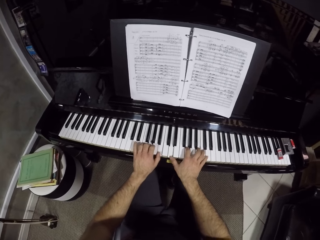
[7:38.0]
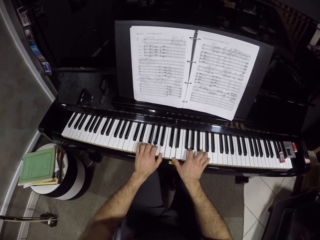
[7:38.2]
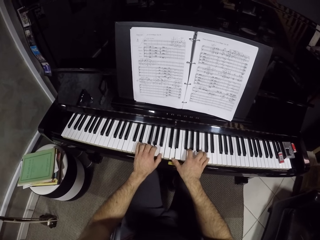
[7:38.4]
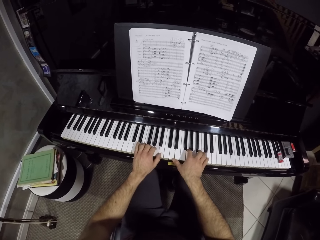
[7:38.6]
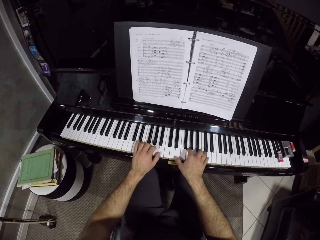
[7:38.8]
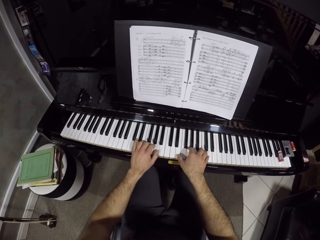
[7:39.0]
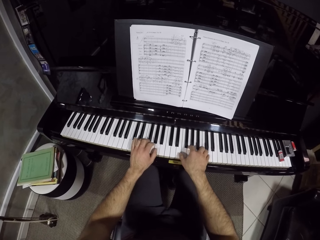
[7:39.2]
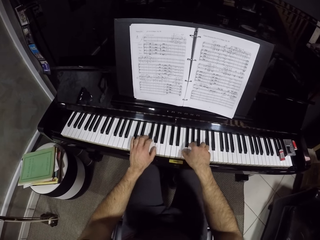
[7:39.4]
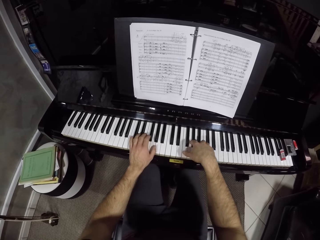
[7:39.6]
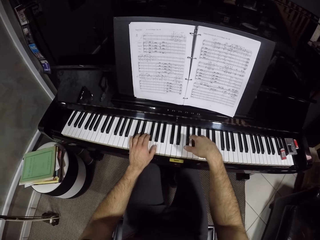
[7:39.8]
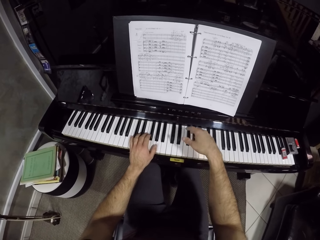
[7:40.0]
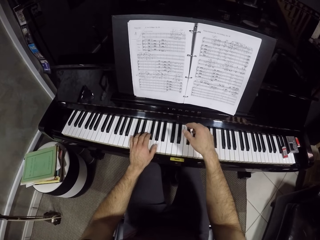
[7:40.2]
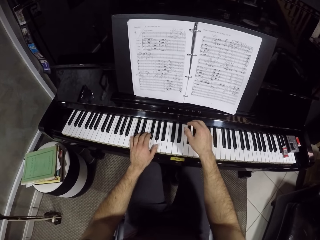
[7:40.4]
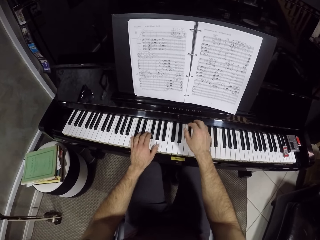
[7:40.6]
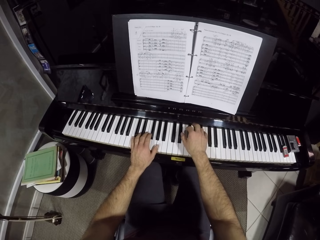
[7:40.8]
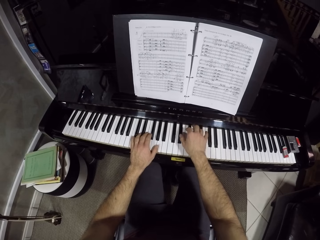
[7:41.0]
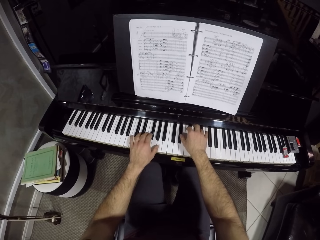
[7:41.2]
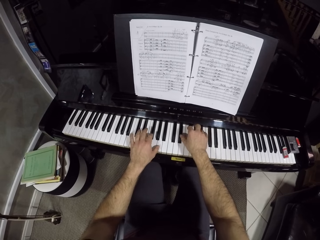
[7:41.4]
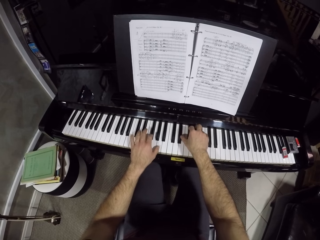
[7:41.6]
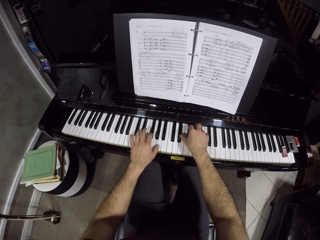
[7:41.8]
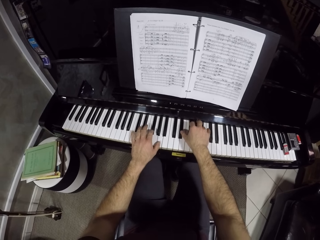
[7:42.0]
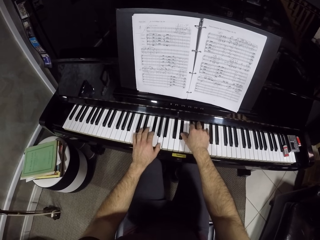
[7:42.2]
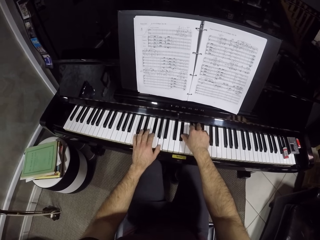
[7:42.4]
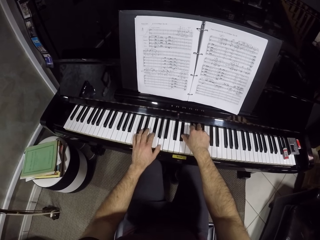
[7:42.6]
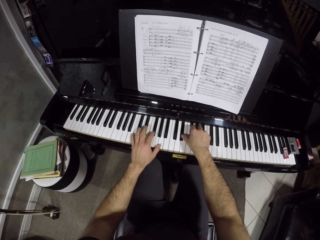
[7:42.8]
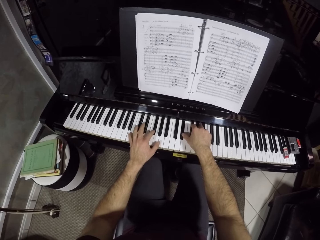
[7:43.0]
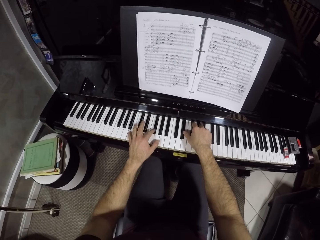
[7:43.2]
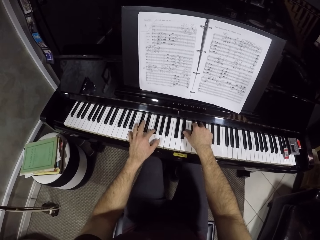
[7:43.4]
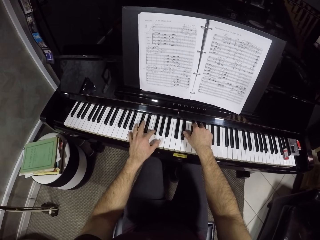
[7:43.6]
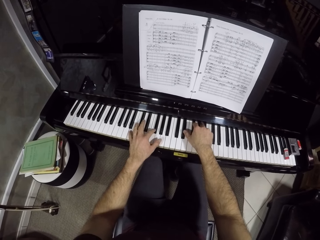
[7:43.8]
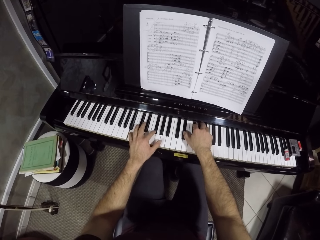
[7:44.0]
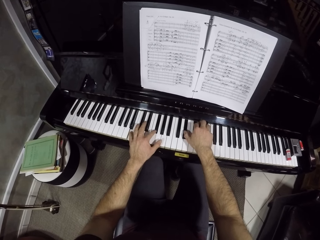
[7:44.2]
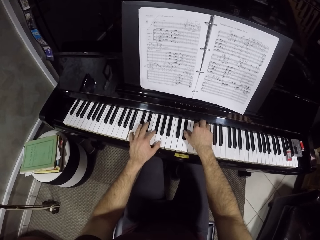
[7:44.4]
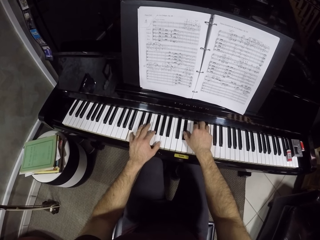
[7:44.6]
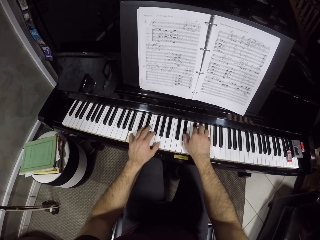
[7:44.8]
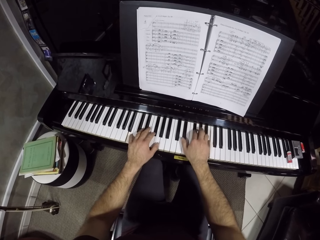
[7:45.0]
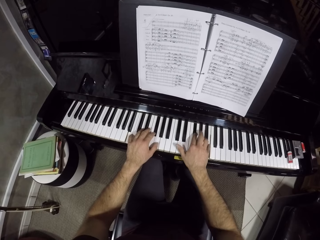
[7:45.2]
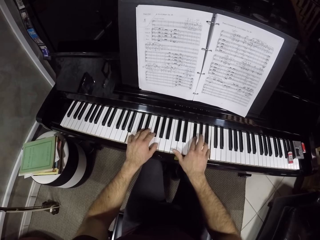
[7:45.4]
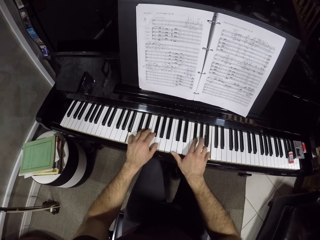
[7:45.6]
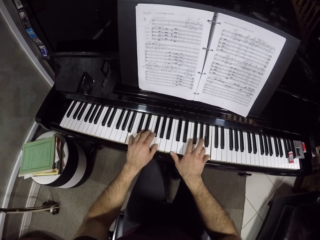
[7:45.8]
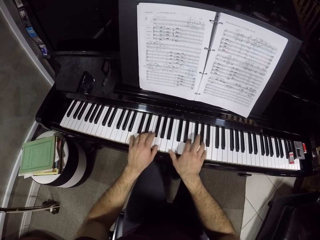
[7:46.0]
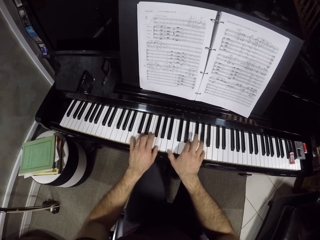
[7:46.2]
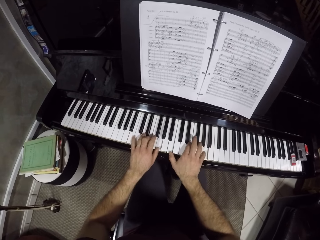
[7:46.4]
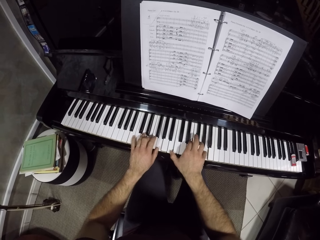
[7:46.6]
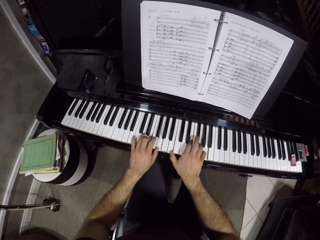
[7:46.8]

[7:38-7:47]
The camera wearer moves his right hand. He places his right hand on the piano keys. He plays the piano with his hands.

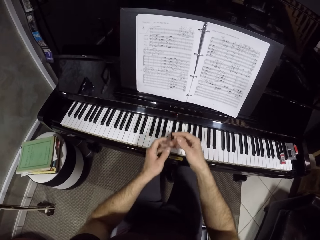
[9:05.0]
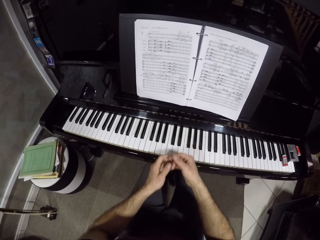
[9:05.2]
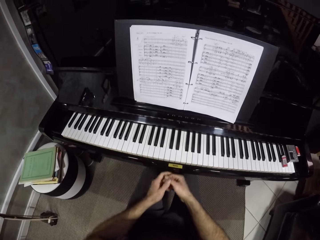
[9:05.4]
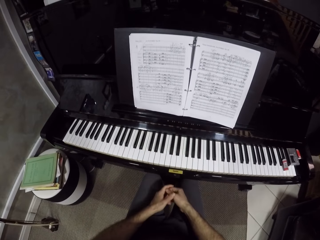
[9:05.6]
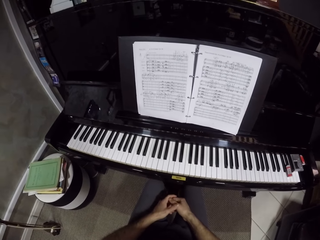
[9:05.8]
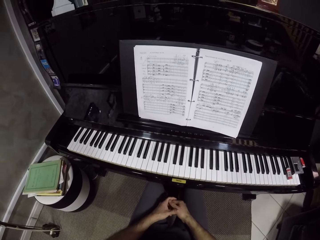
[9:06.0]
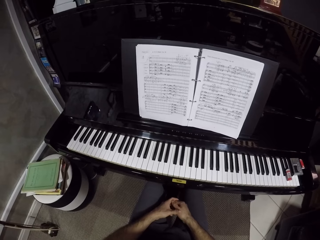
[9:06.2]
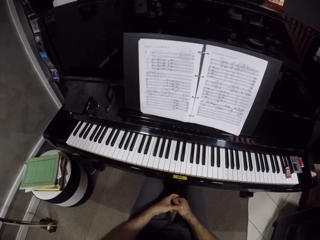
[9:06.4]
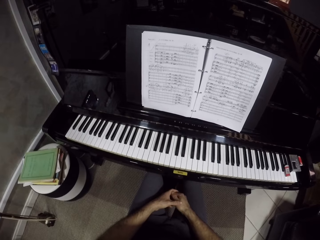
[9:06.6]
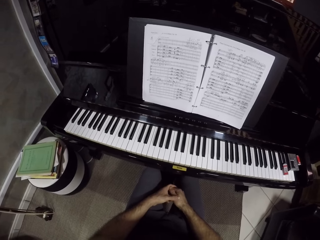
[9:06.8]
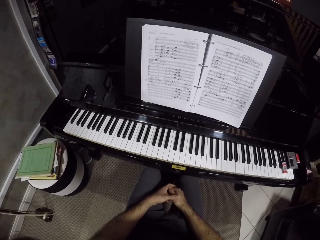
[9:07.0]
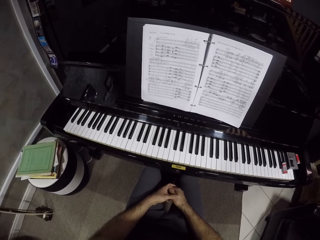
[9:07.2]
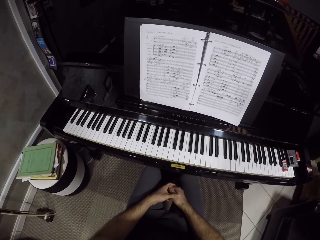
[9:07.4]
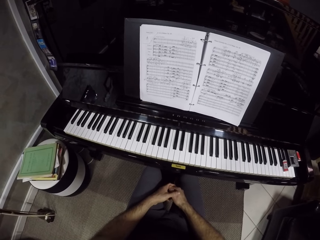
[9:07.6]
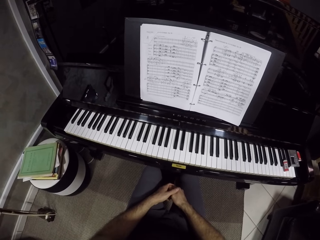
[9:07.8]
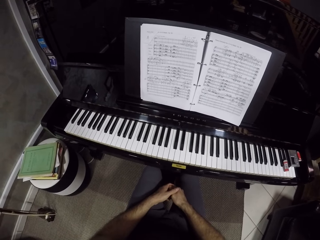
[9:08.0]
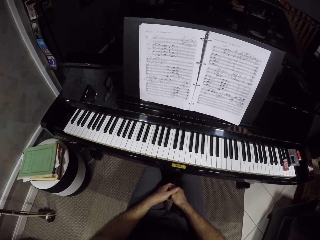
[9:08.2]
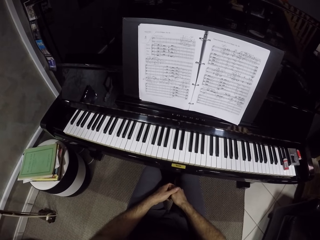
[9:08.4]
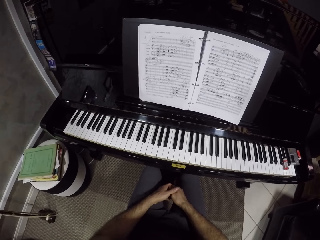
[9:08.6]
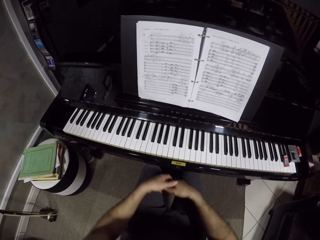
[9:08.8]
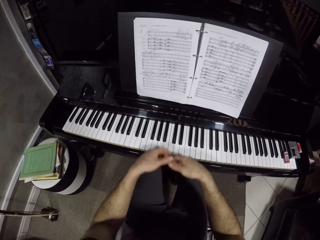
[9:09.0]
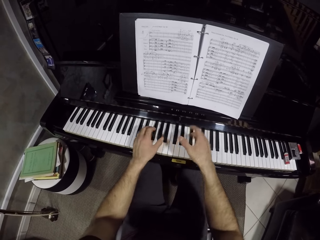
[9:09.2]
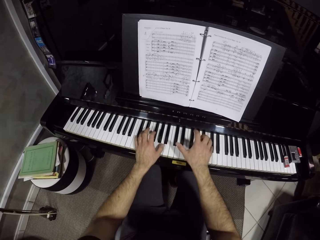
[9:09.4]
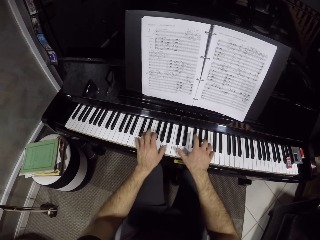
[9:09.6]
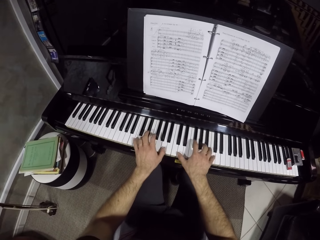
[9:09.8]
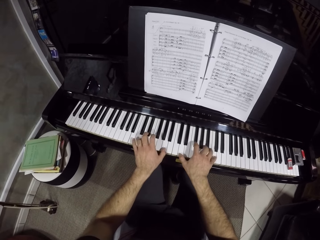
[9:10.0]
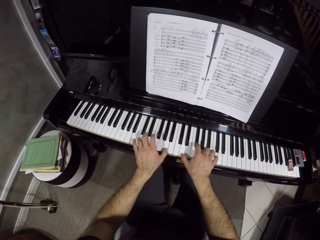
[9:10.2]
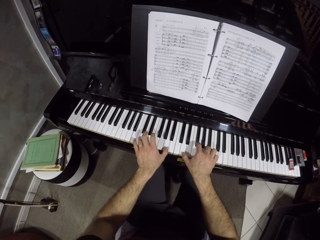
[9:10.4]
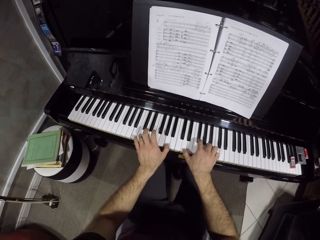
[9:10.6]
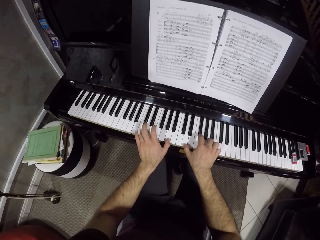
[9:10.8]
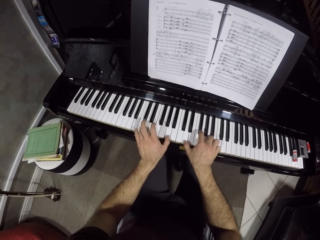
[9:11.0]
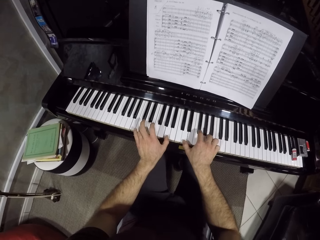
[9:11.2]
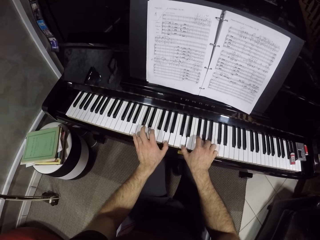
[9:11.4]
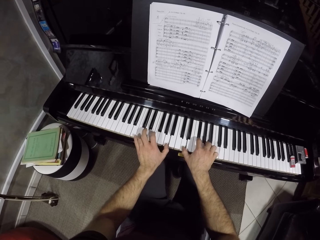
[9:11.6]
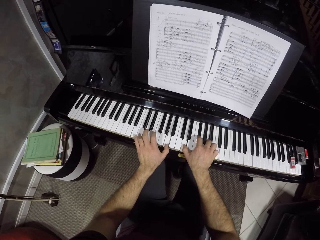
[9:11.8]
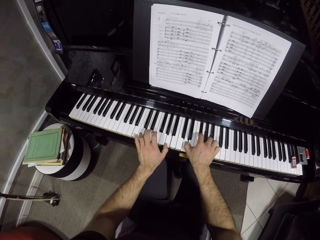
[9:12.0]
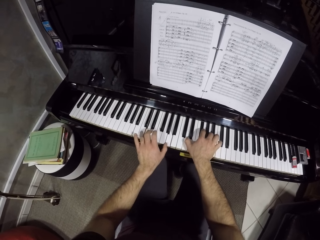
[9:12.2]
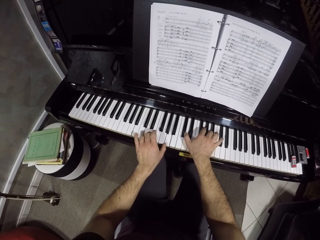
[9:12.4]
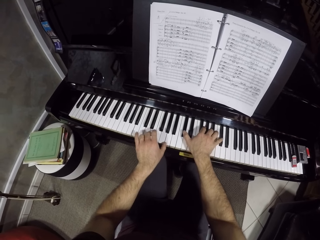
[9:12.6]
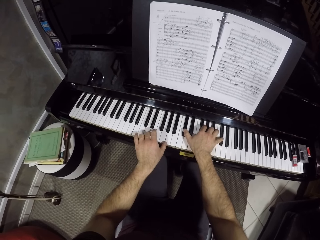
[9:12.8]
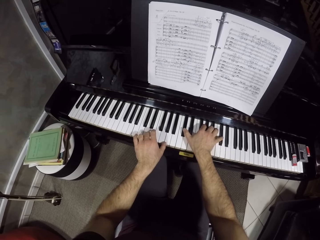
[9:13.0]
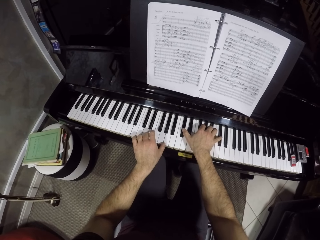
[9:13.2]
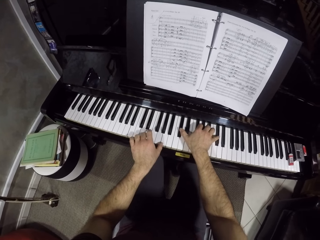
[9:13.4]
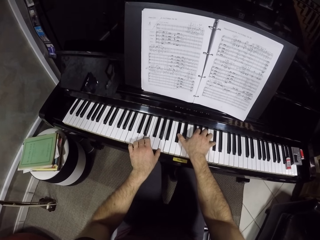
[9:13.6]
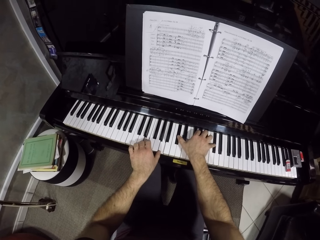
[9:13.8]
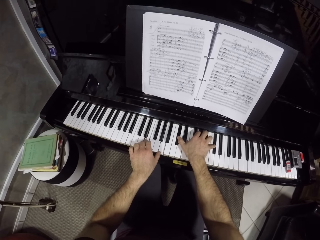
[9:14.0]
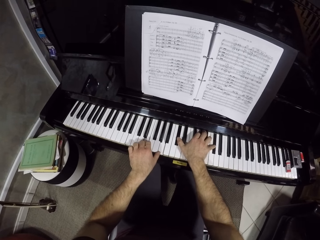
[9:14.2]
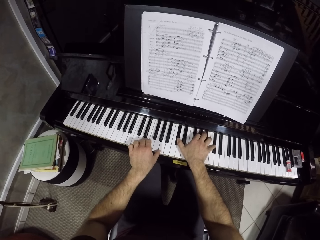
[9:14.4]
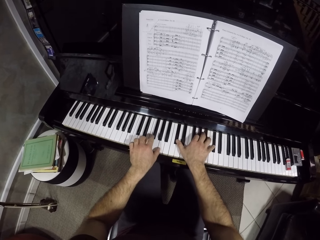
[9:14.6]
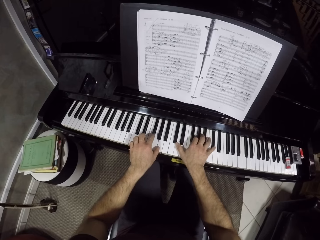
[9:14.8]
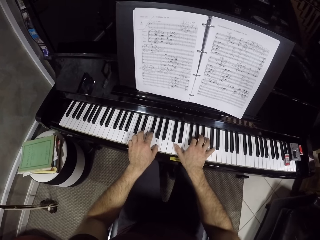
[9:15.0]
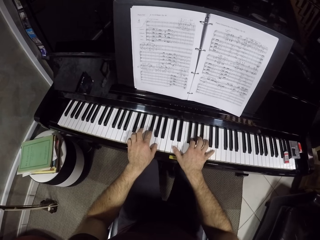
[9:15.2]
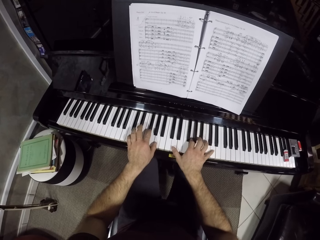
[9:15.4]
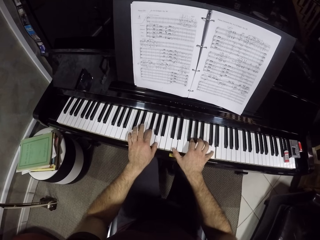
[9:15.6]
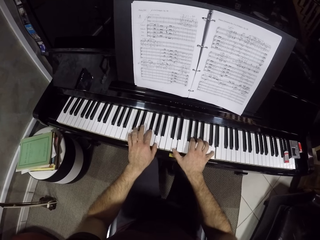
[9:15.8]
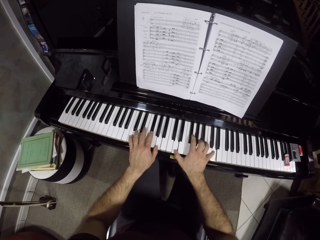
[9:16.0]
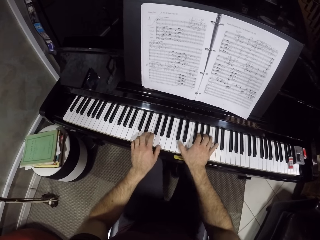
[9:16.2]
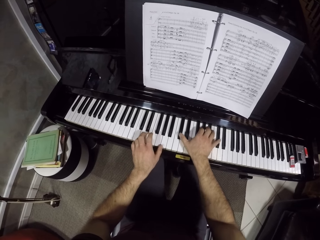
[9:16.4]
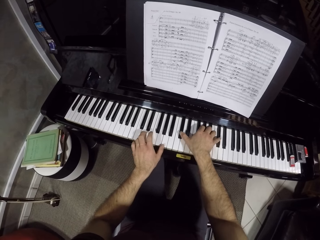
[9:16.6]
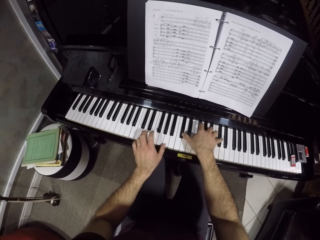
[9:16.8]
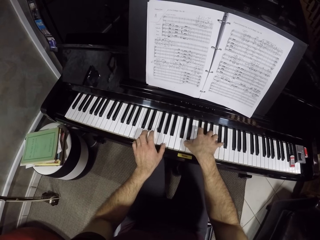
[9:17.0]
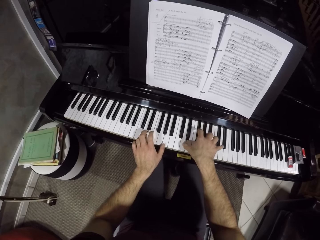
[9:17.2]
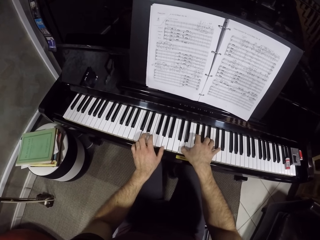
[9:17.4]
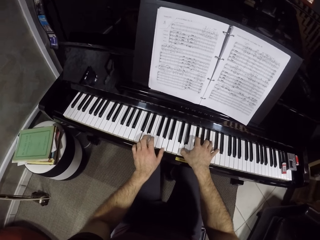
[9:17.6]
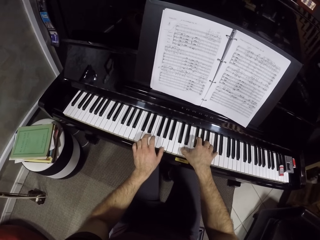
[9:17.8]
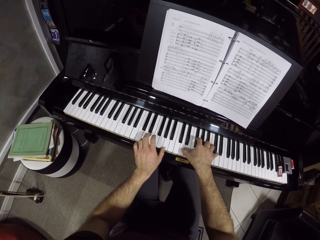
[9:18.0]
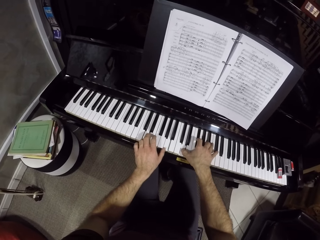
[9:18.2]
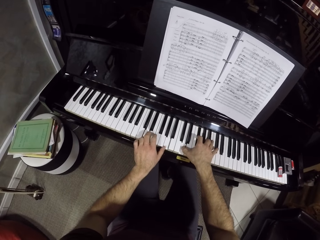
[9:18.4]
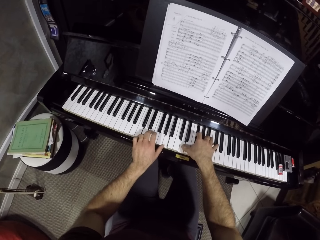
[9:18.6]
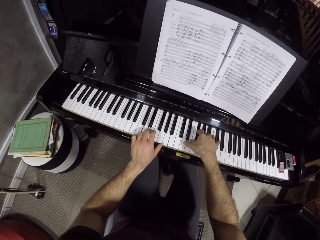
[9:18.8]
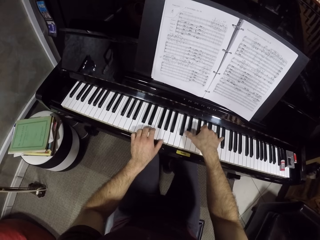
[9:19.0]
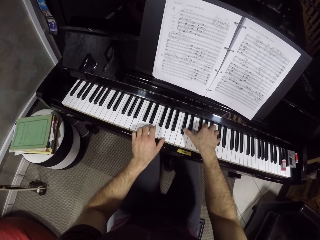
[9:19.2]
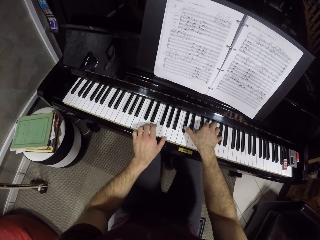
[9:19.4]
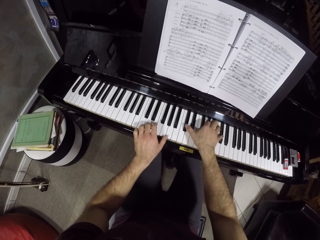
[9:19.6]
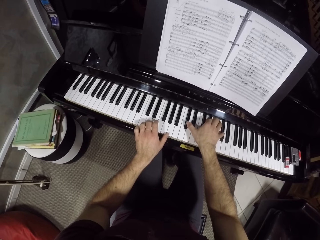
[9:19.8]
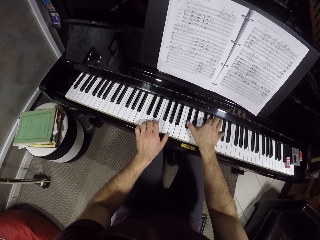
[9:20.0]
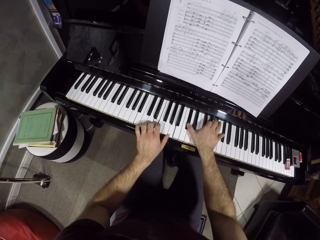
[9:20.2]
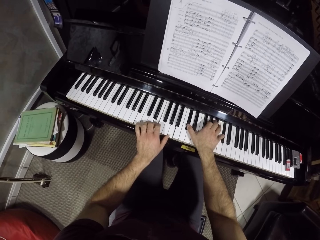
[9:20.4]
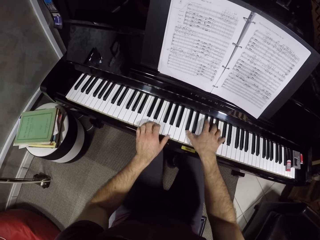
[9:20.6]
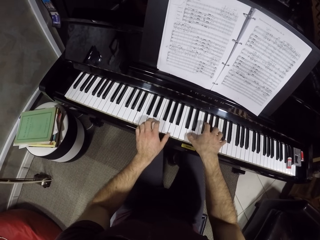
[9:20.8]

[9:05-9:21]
The camera wearer looks at a book. He places his hands on the piano keys. He plays the piano with his hands.
